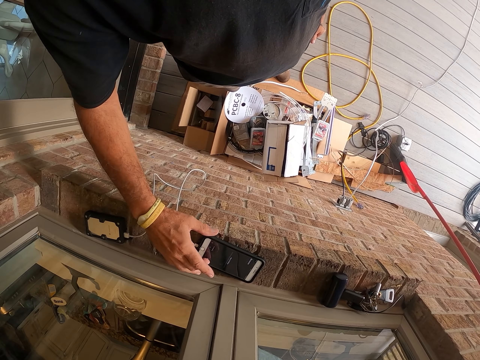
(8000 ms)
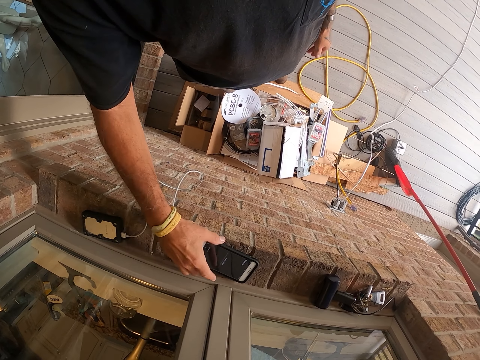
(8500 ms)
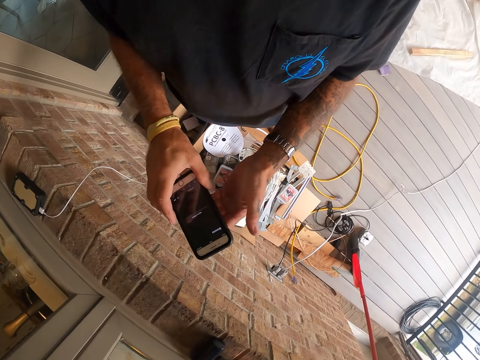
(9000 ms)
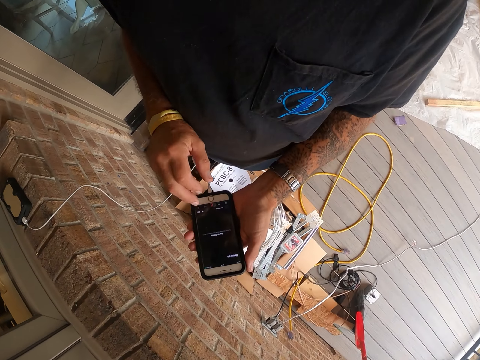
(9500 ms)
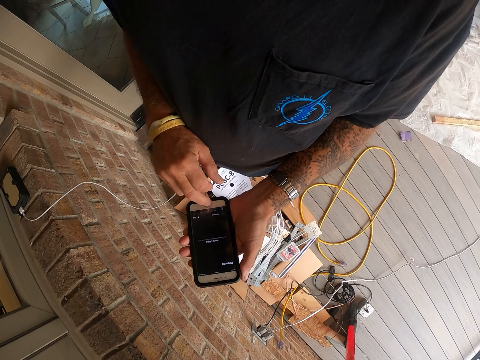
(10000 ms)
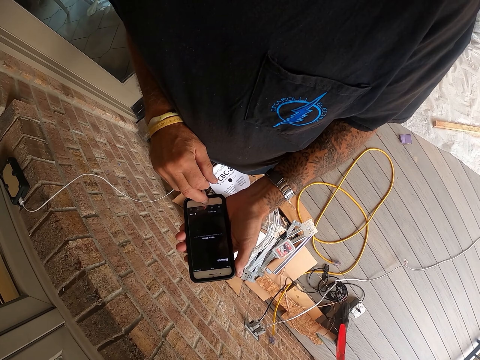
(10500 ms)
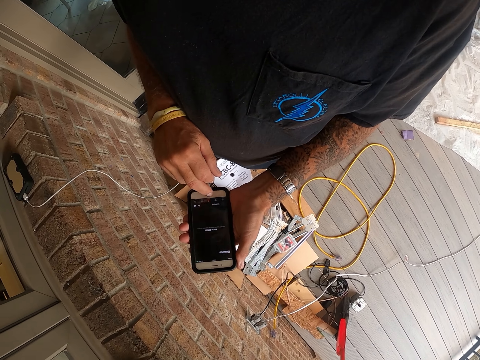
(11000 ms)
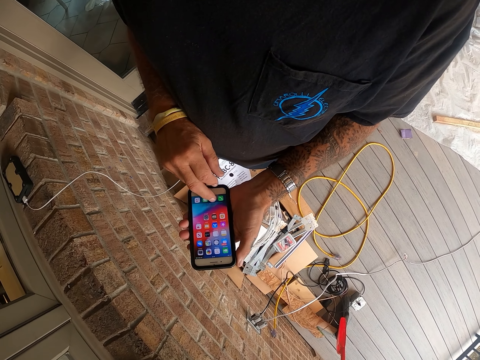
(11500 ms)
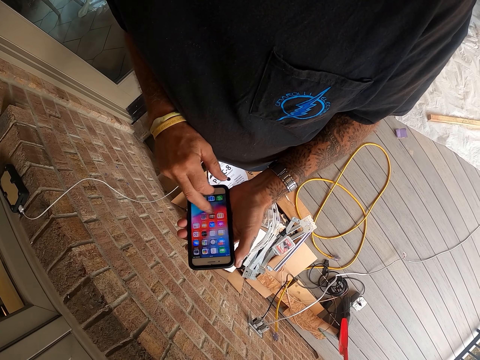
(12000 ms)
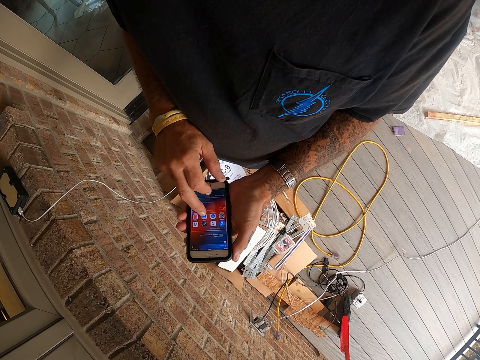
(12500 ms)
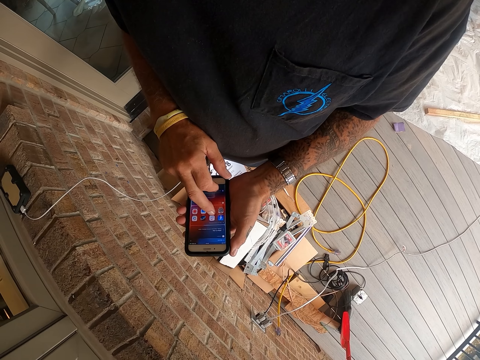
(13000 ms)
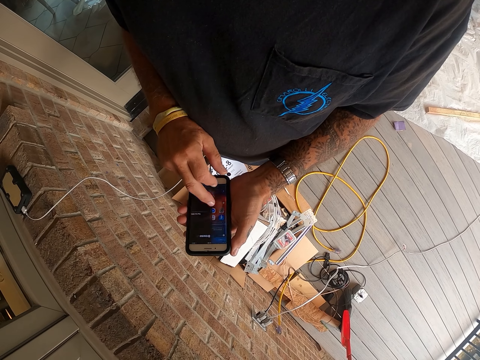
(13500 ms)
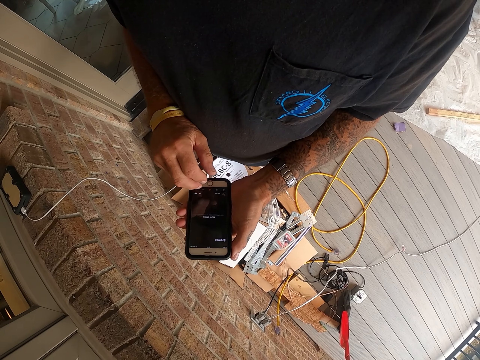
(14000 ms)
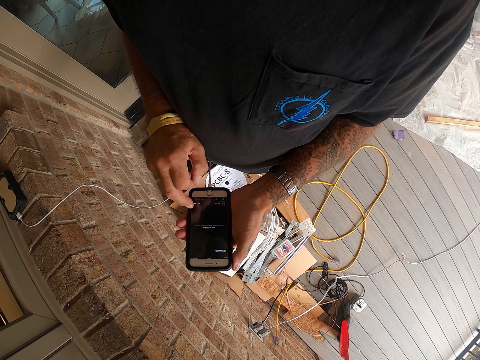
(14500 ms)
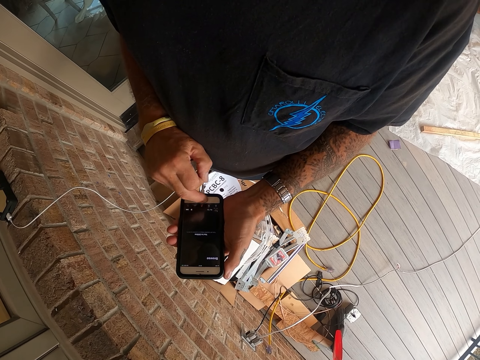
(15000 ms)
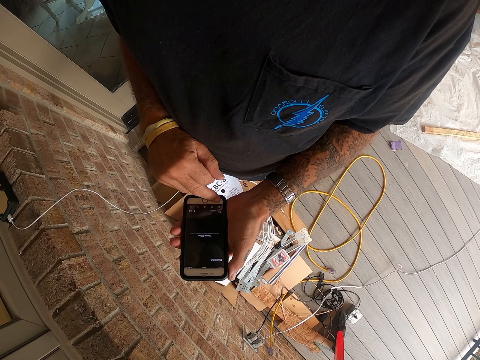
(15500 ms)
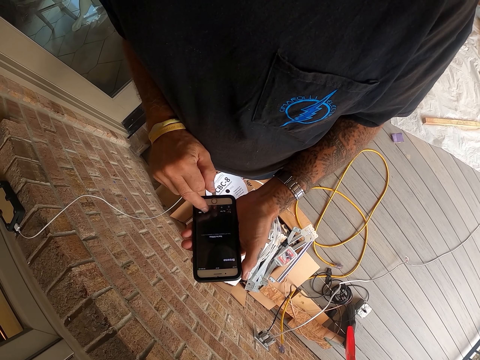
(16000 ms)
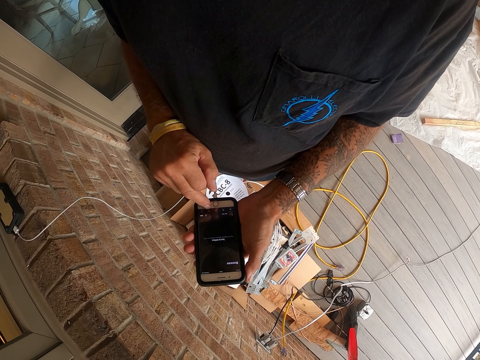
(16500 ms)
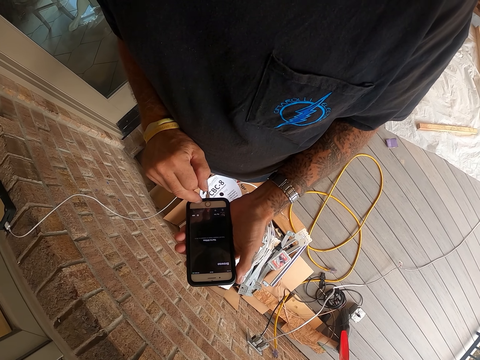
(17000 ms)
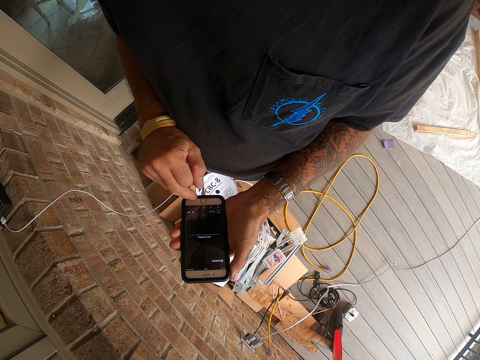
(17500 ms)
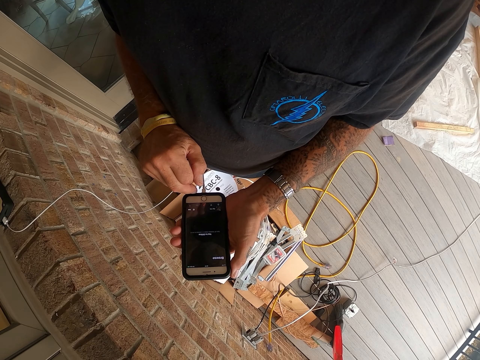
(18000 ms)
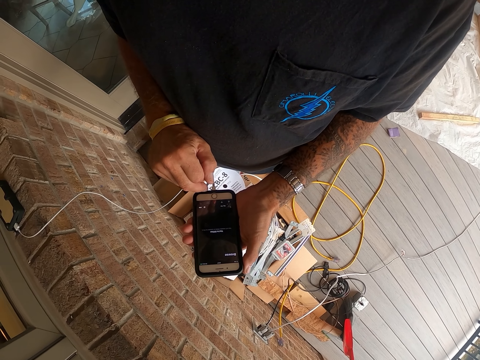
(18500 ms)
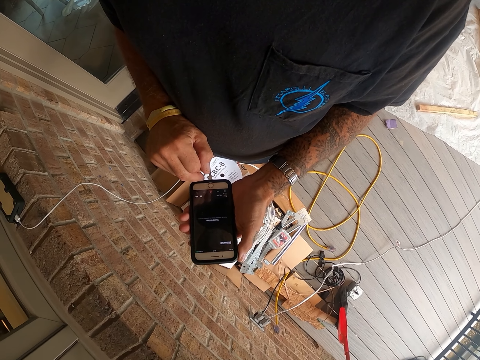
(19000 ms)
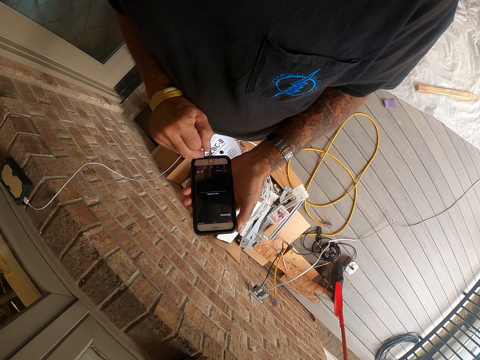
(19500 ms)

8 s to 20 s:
The camera wearer picks up their phone. They press the phone. They operate the phone.

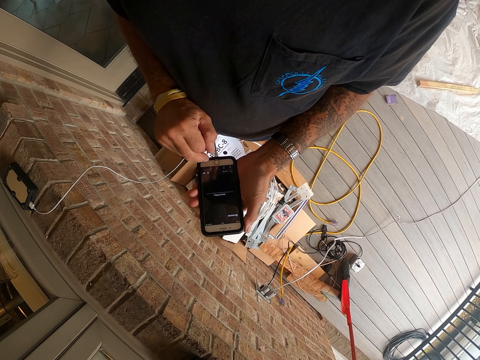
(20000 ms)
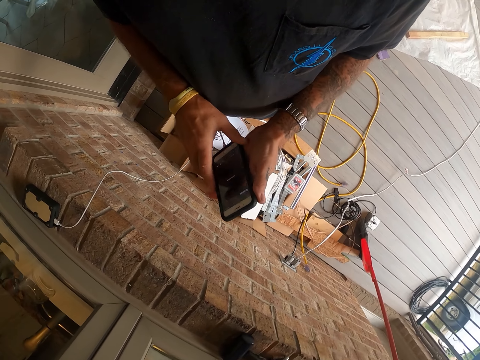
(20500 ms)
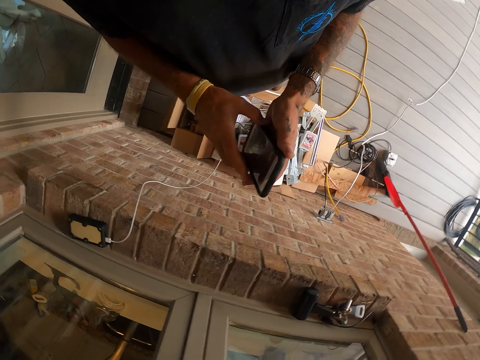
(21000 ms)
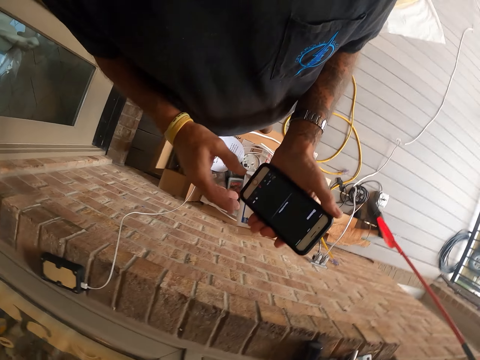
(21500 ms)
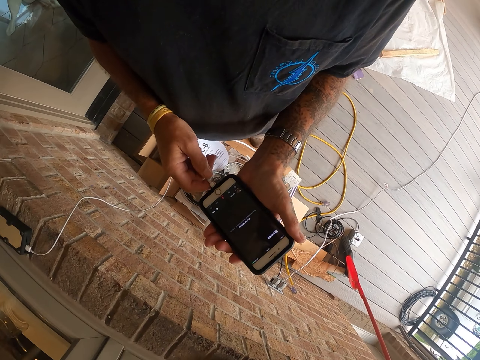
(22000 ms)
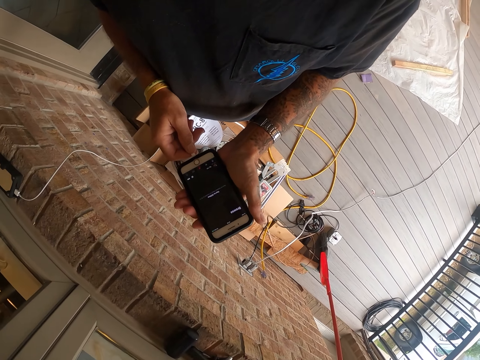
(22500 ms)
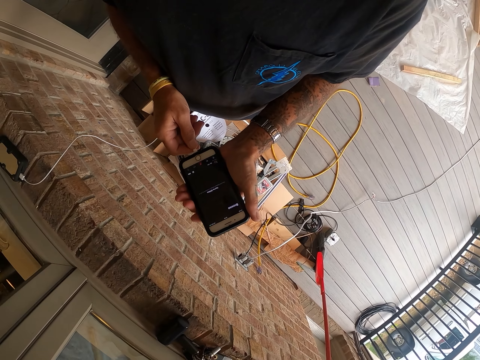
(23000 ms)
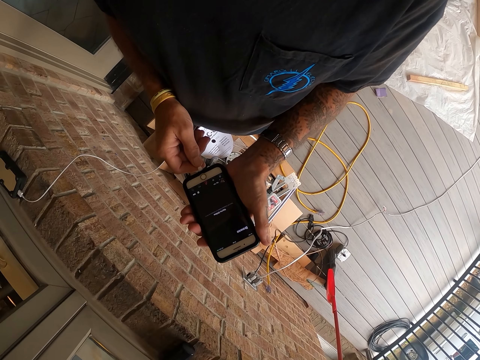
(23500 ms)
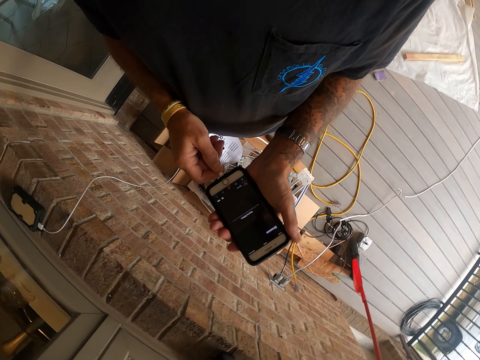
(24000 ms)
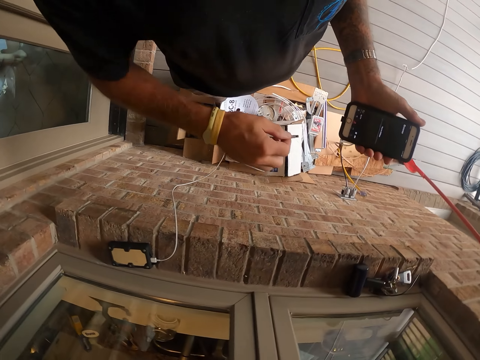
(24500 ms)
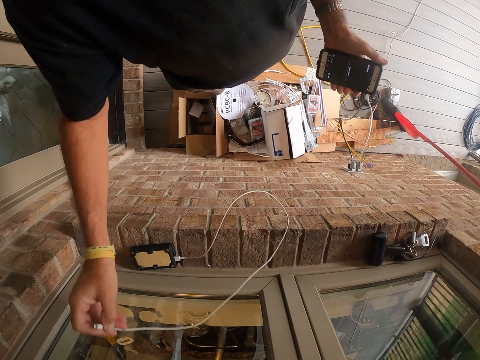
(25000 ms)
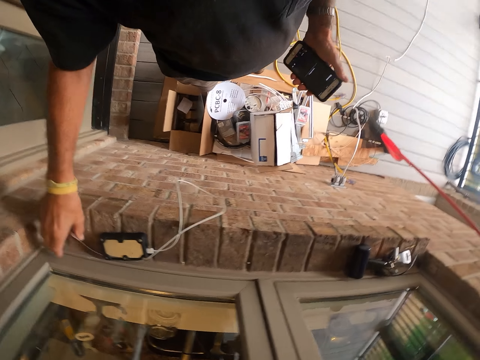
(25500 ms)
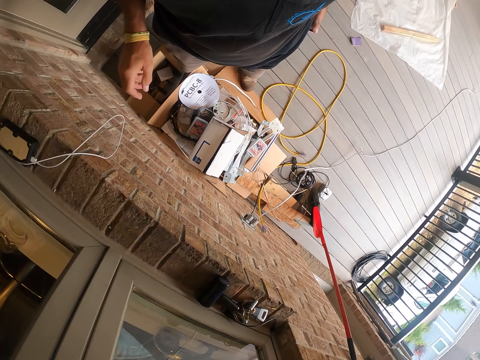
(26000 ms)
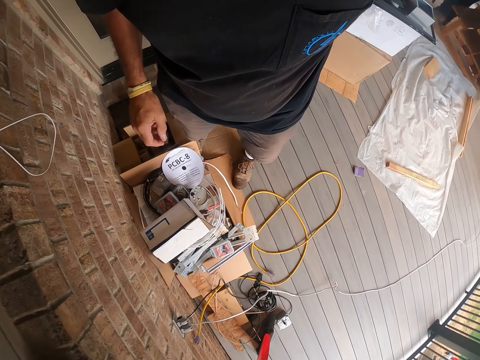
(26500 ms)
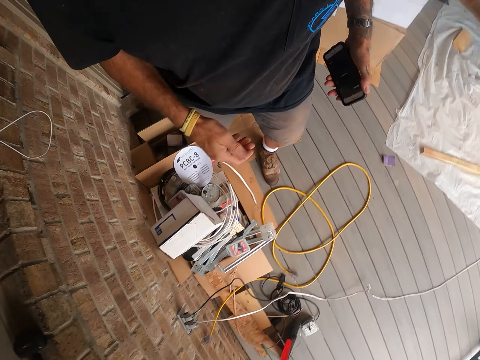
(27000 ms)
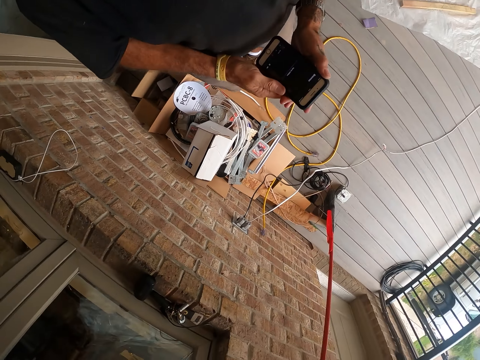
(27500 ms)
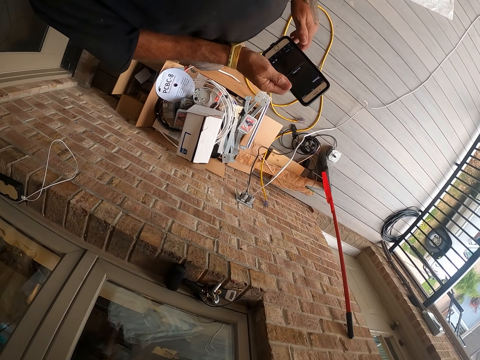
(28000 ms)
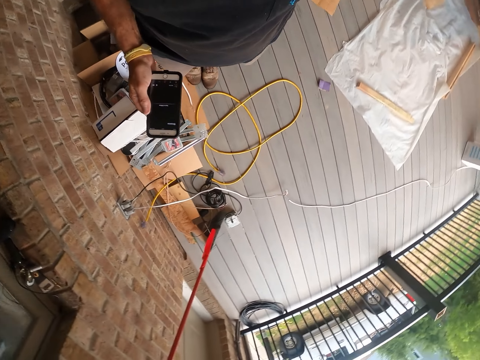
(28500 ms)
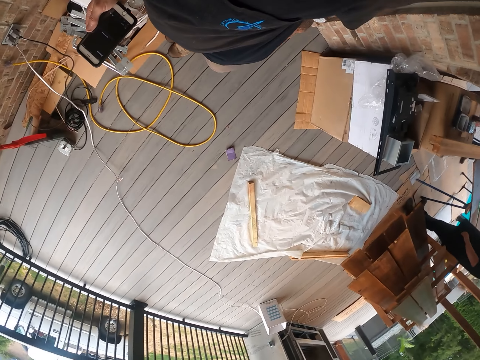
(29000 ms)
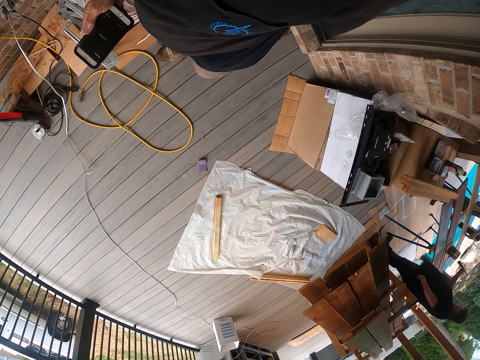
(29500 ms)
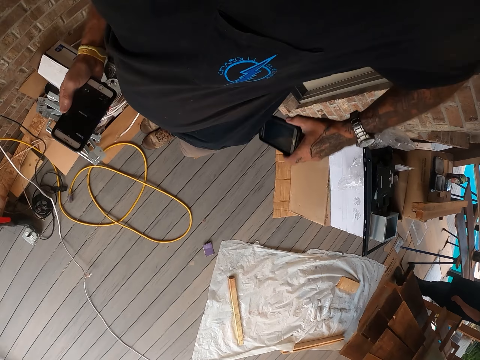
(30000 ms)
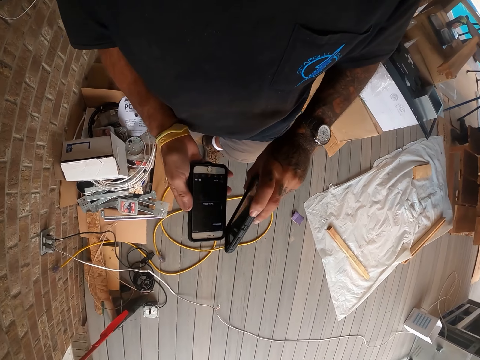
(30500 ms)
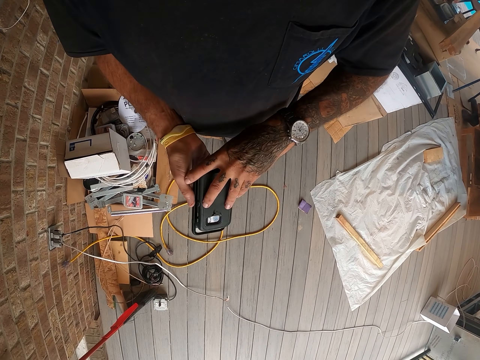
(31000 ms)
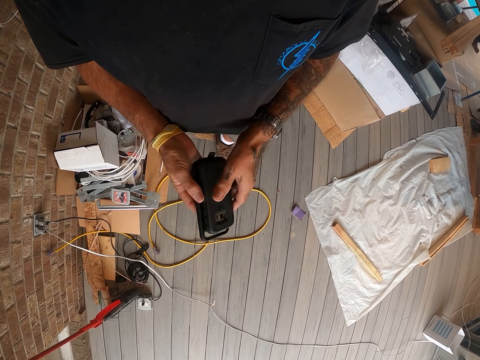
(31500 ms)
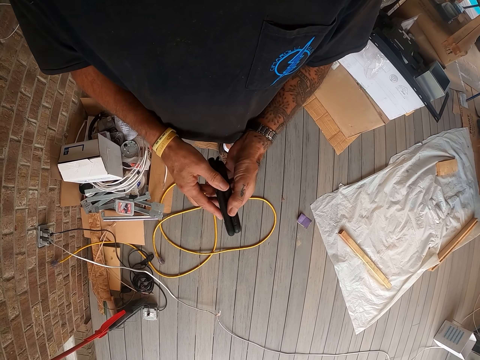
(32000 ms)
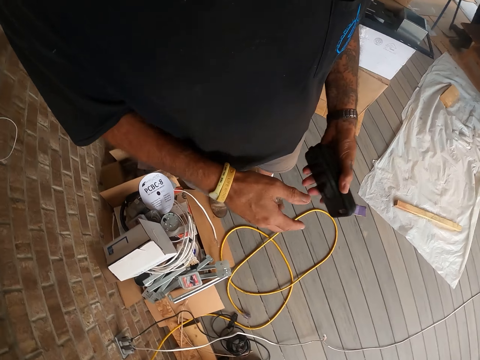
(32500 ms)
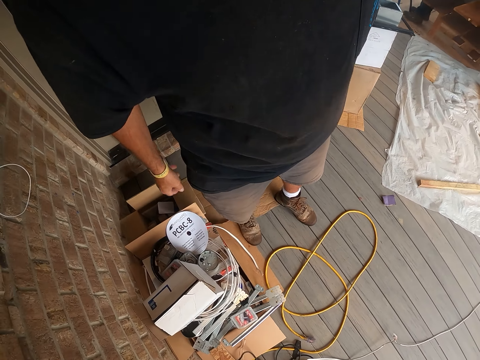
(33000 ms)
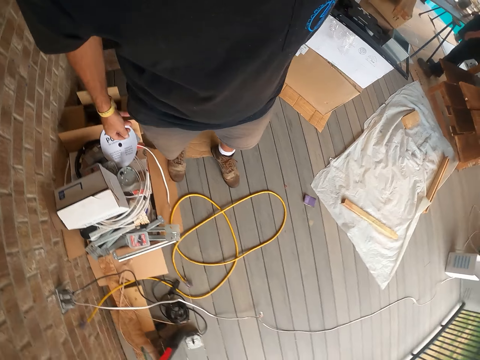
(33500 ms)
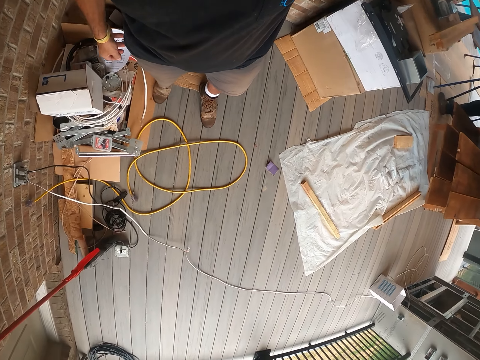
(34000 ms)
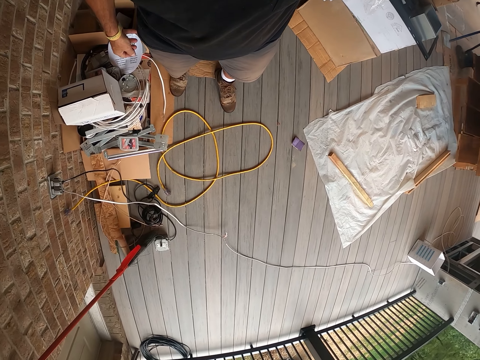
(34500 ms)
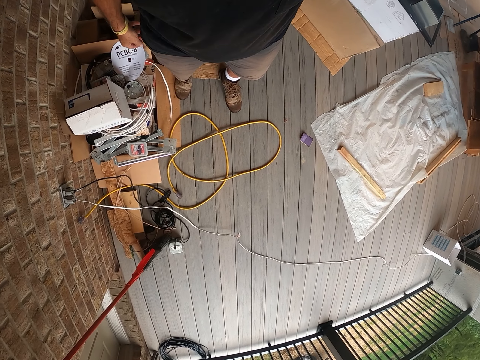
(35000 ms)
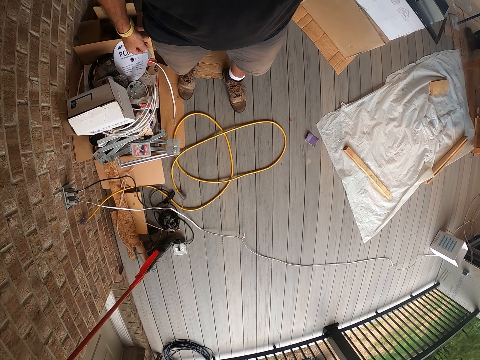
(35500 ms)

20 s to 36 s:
The camera wearer removes the charger from the phone. They put the phone inside the pocket. They remove the phone inside the pocket. They remove a phone inside their pocket. They return both their phones inside one pocket.
